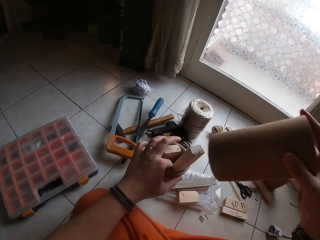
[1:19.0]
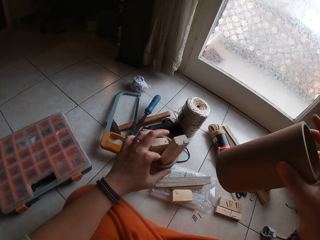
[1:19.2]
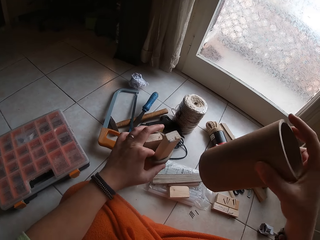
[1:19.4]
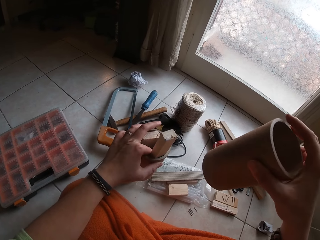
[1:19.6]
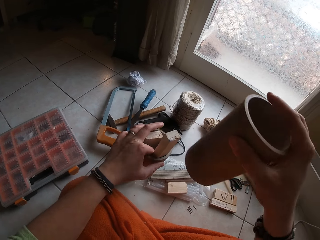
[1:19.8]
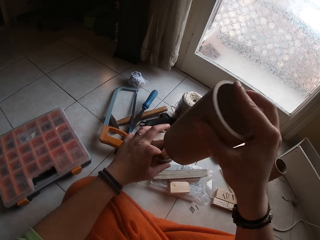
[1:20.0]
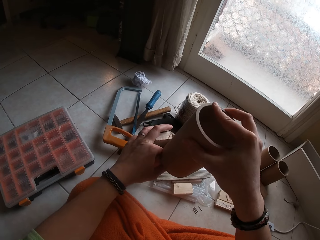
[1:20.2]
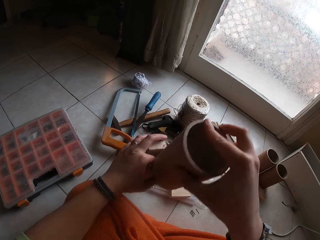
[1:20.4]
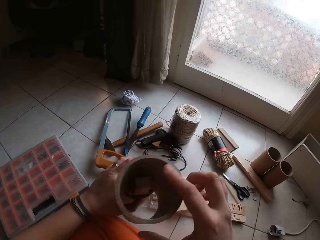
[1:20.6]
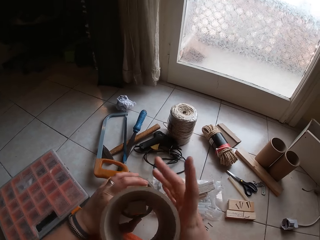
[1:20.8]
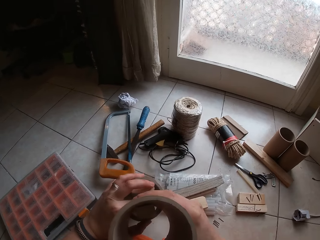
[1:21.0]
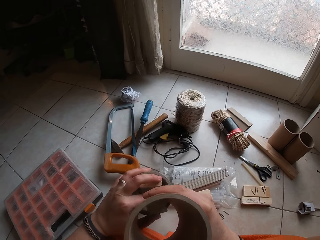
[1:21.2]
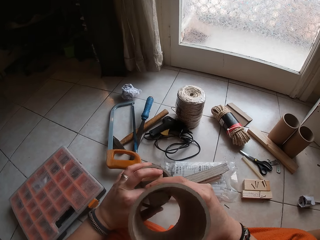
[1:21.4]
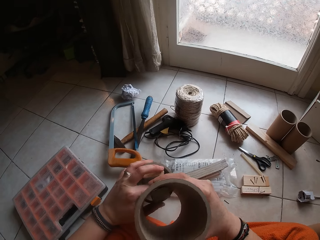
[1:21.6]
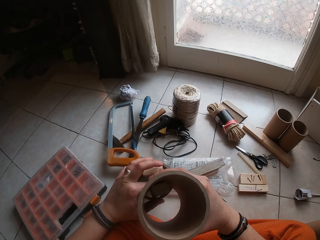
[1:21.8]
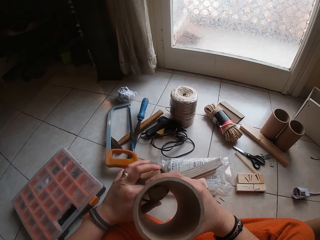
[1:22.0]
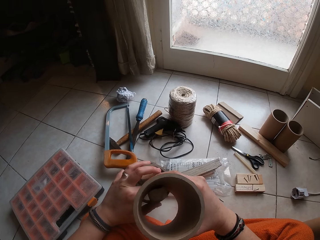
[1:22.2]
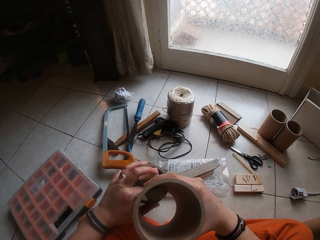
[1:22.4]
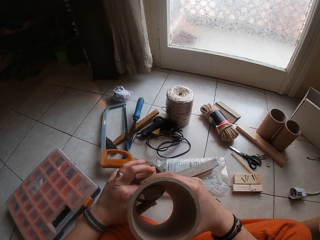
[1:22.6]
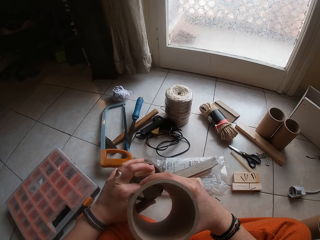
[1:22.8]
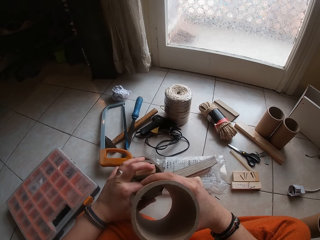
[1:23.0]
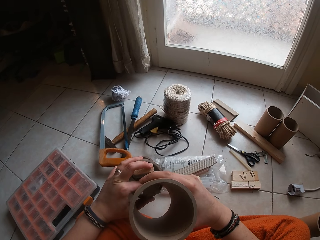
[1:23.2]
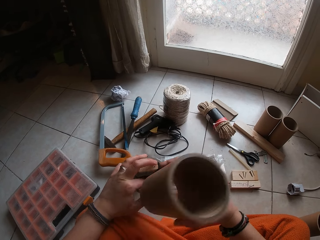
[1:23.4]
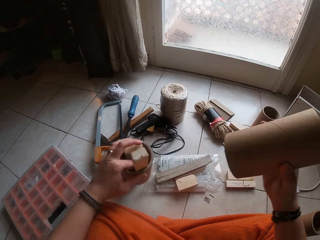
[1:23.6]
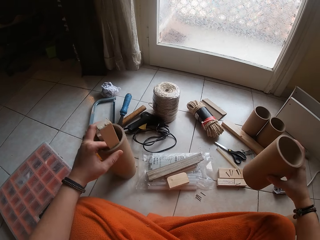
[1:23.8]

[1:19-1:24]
The camera wearer fixes something on a piece of wood. He removes the cylinder from the cylinder couplet with his right hand. He places the cylinder on the cylinder couplet with his right hand.

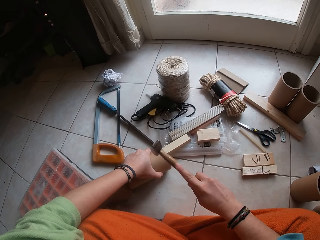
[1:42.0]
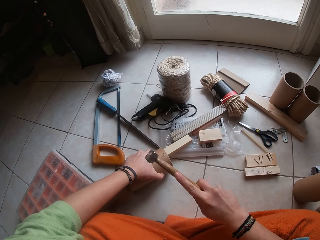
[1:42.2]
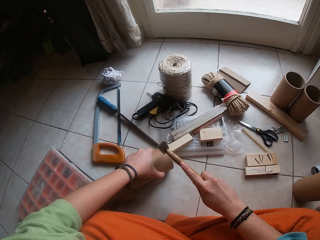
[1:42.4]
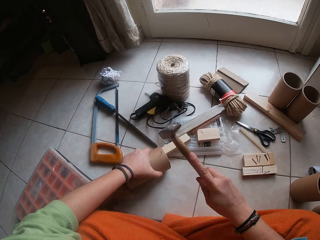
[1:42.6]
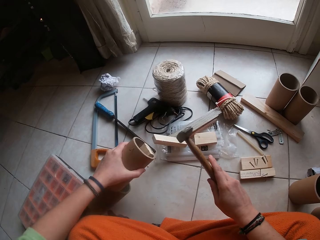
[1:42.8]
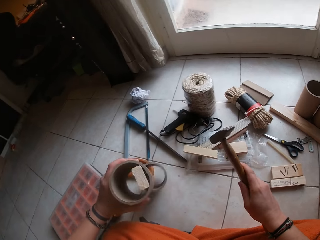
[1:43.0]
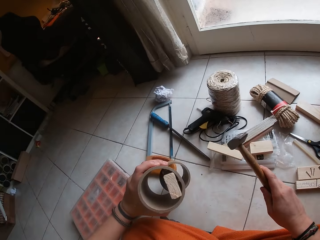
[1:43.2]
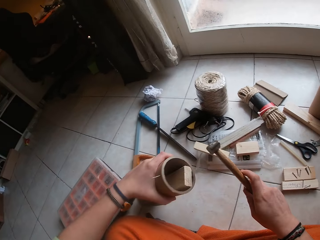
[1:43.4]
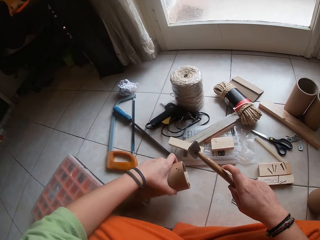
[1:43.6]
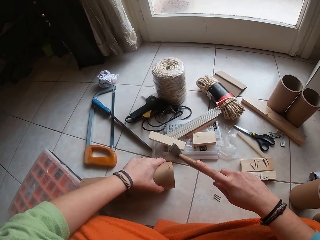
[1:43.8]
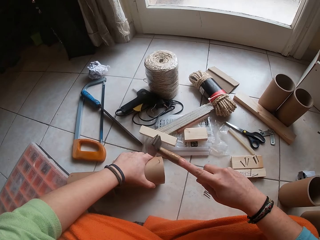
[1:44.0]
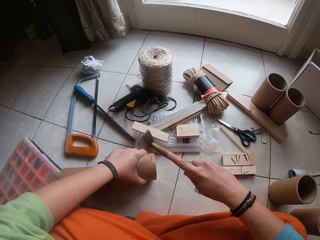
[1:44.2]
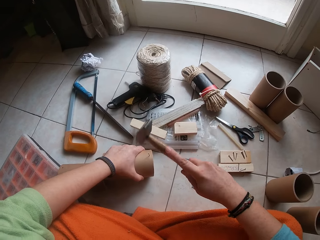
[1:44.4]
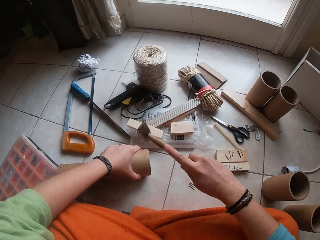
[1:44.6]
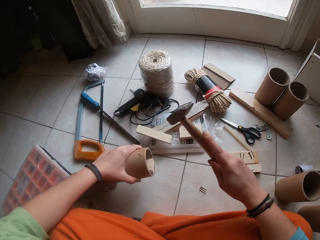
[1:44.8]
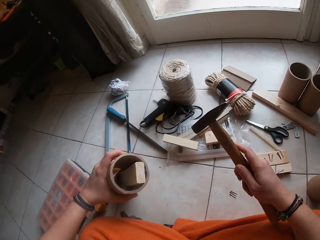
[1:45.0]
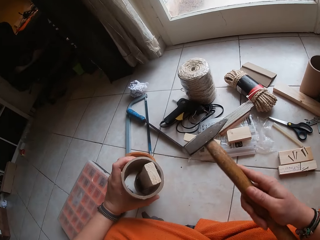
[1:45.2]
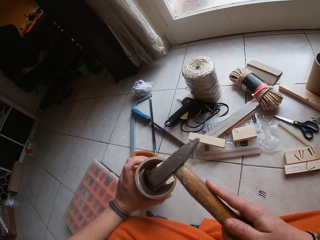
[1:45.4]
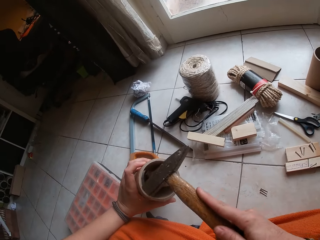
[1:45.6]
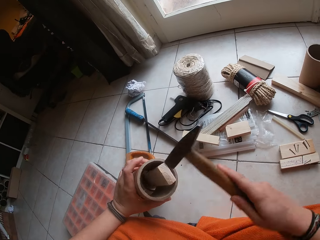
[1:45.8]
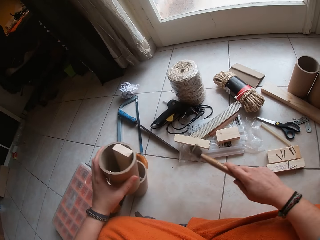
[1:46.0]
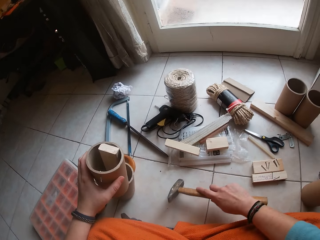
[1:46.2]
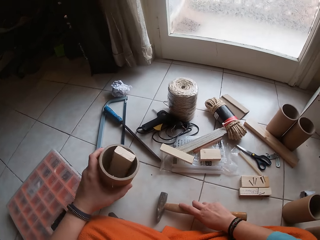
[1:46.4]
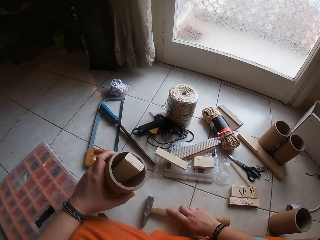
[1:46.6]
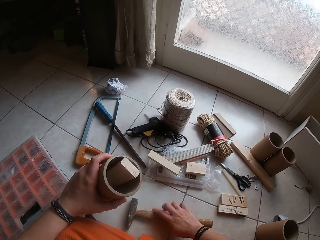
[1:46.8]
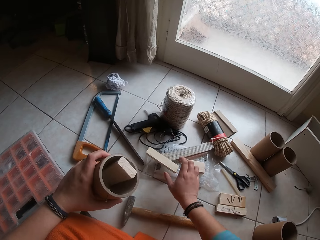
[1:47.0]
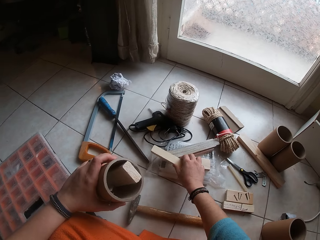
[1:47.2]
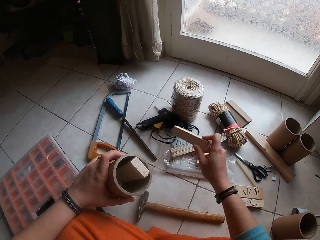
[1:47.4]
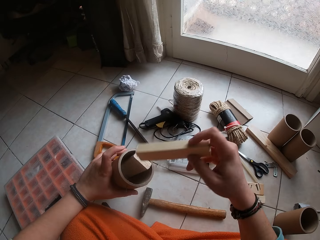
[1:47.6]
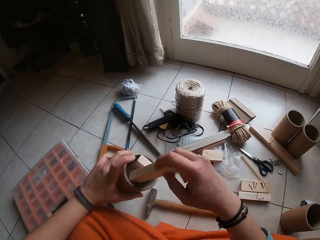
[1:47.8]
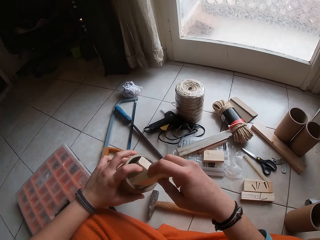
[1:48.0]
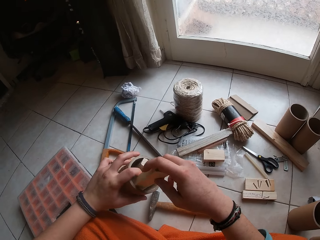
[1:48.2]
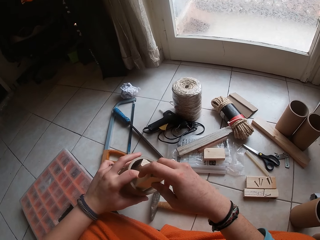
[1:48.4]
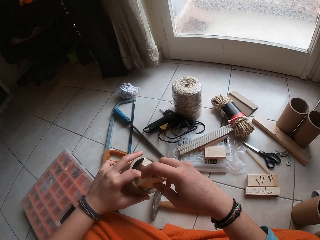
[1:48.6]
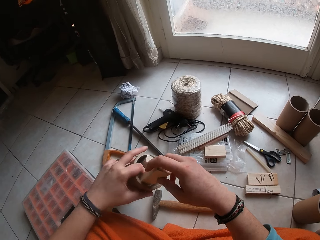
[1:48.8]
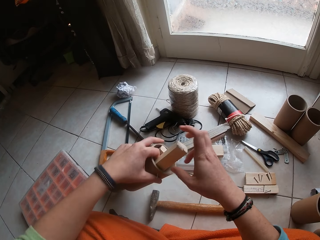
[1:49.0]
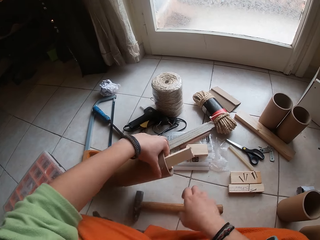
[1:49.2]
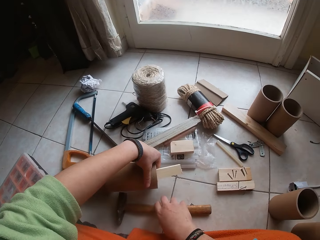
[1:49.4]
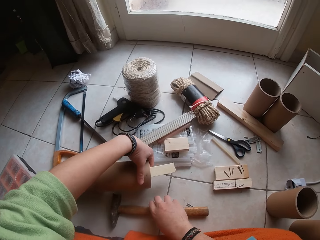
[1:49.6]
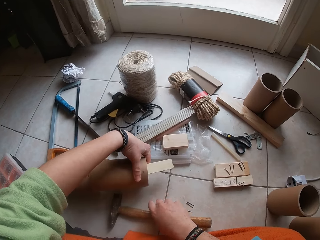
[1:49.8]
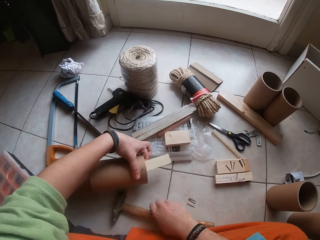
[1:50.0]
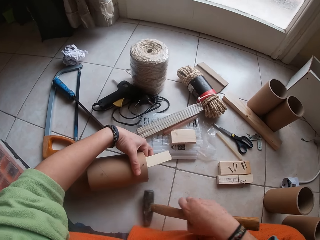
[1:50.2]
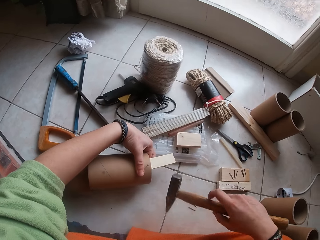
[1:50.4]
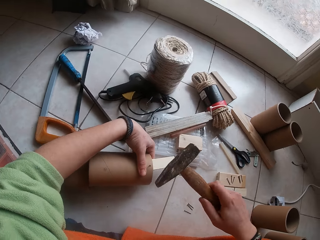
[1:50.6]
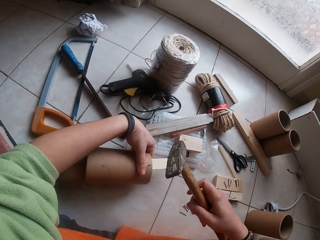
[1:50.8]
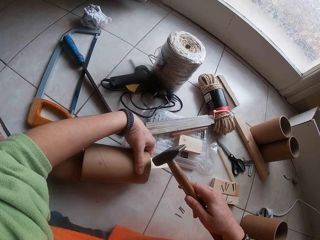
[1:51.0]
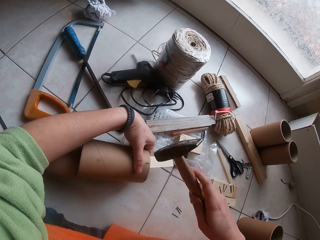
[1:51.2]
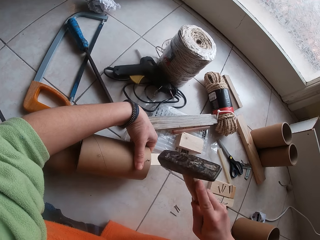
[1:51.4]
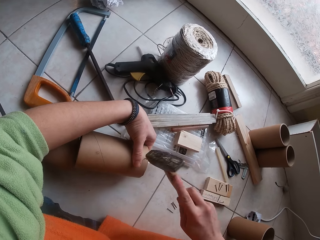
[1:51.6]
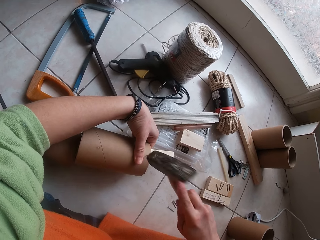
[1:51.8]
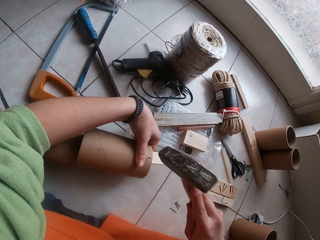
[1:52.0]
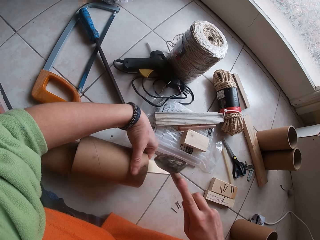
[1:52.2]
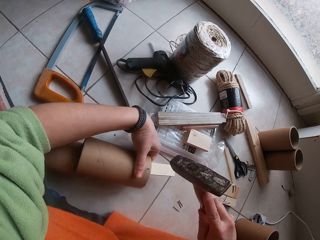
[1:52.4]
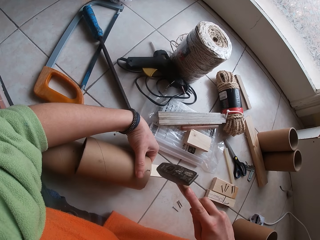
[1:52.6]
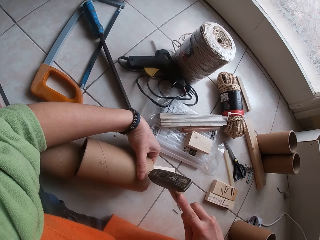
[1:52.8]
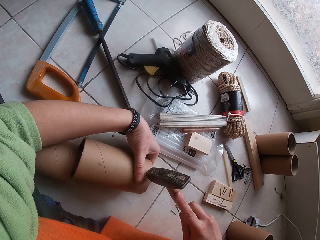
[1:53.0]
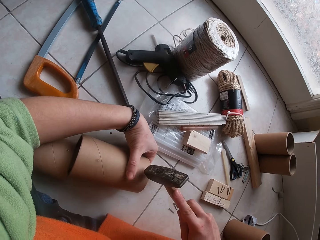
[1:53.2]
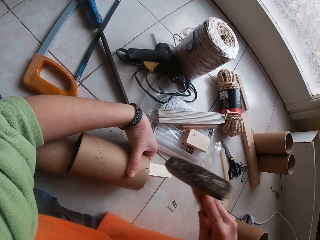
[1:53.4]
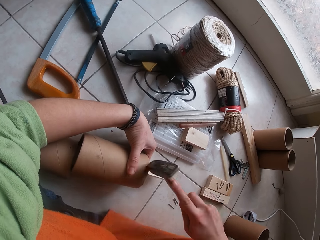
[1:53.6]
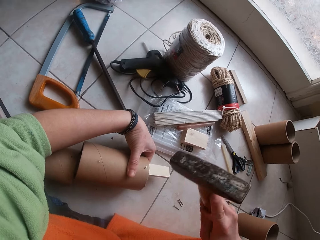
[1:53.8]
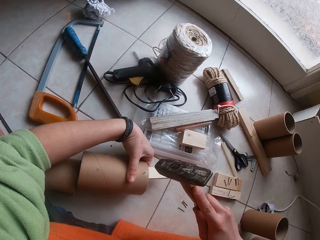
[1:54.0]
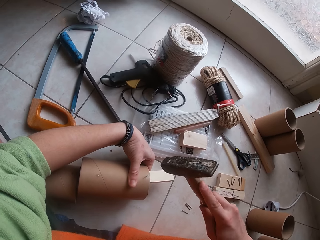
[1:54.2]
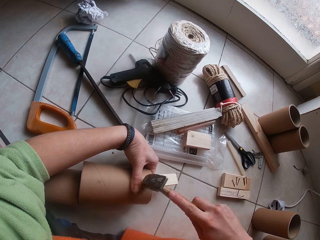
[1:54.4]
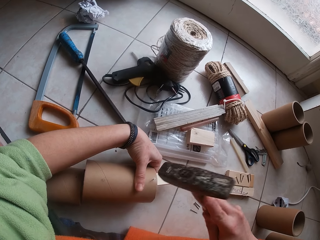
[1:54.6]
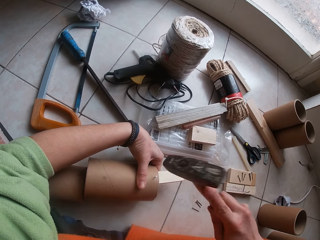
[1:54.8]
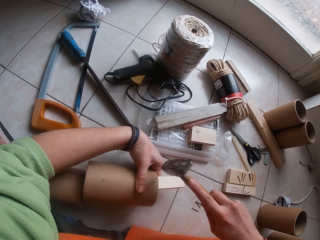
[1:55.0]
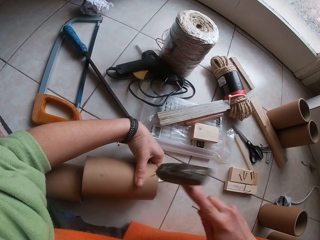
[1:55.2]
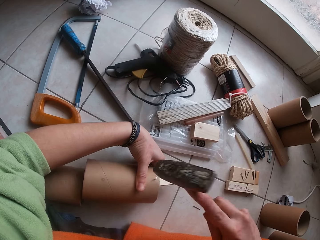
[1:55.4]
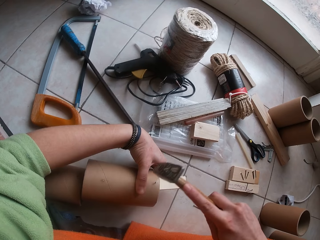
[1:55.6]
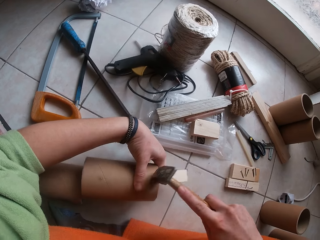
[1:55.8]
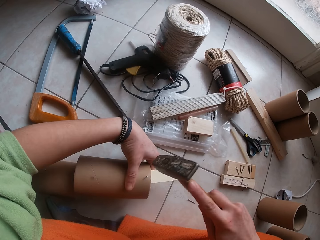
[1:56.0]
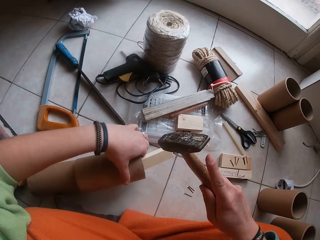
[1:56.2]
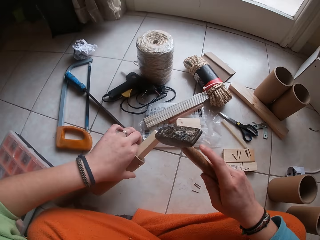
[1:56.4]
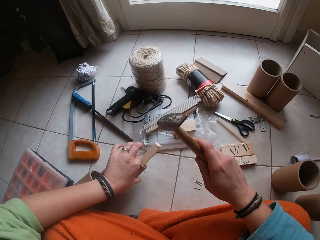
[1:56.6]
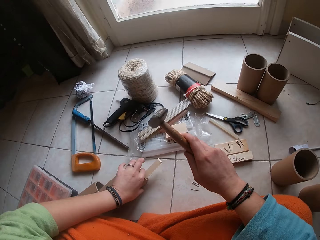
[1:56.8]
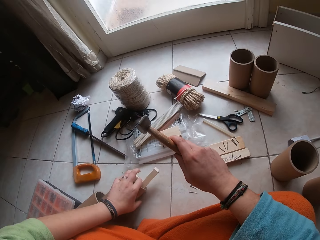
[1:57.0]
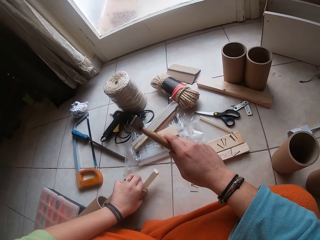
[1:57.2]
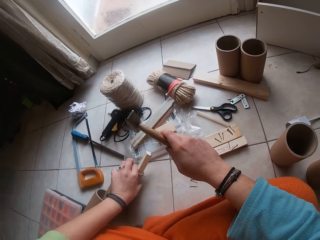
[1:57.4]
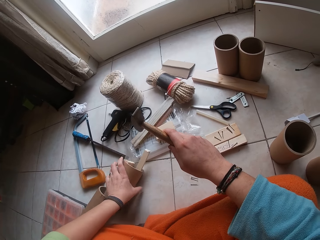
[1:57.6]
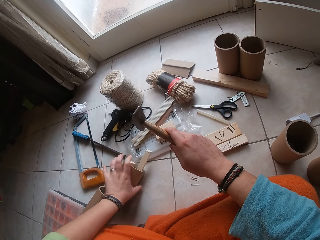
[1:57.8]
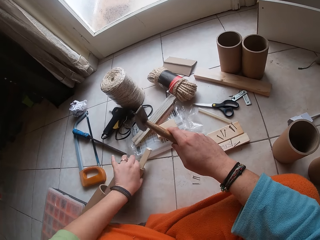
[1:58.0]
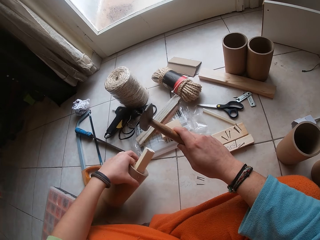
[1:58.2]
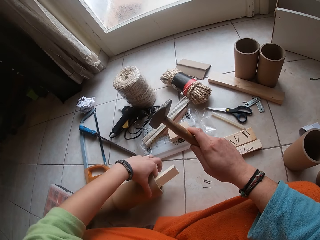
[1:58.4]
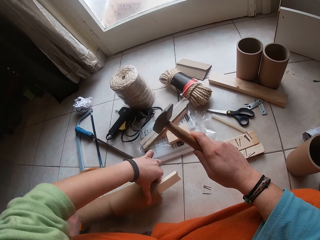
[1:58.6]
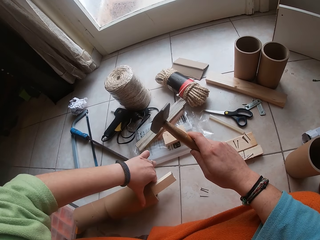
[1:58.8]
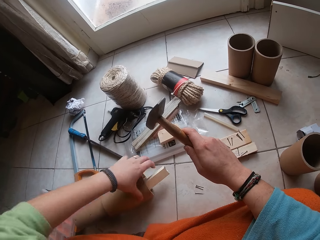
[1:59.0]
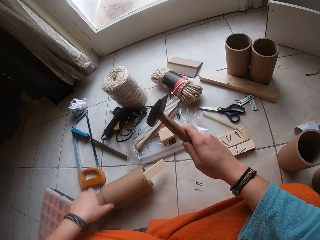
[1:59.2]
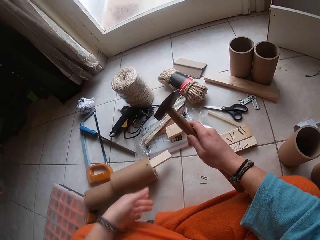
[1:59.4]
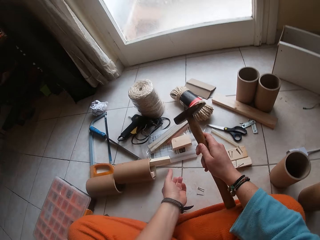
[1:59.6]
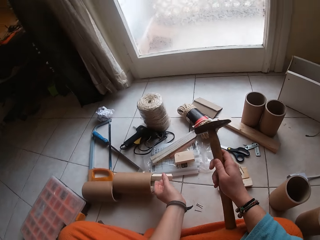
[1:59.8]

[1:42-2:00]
The camera wearer raises the cylinder couplet from the floor with his left hand. He places the cylinder couplet on the floor with his left hand. He holds something. He hits the nail into the cylinder couplet with the hammer in his right hand. He raises the cylinder couplet from the floor with his left hand. He holds something. He drops the hammer on the floor with his right hand. He picks the piece of wood from the floor with his right hand. He inserts the piece of wood into the cylinder couplet with his right hand. He pushes the cylinder couplet on the floor with his left hand. He picks the hammer from the floor with his right hand. He puts something down. He hits the nail into the cylinder couplet with the hammer in his right hand. He puts something down and turns something.
